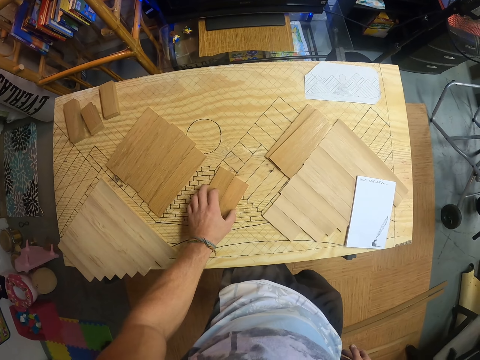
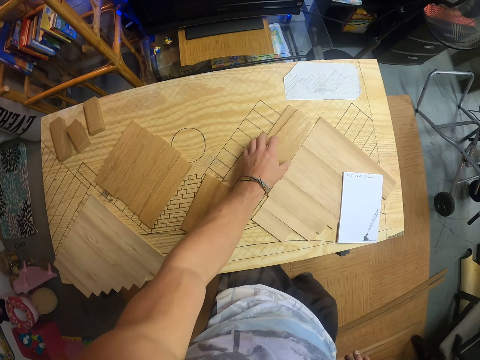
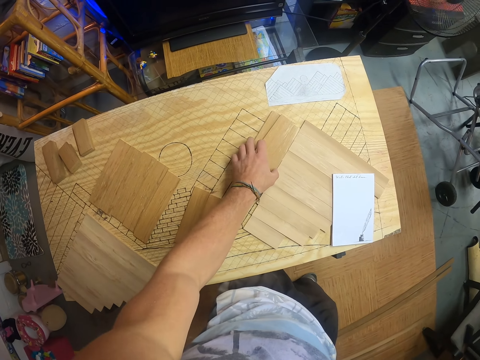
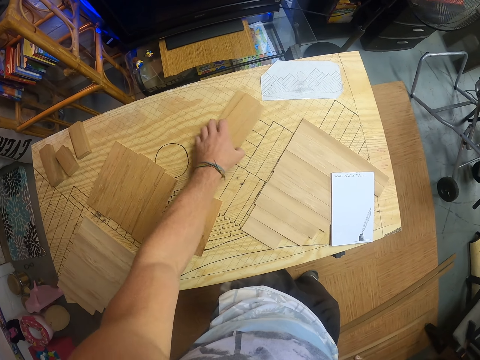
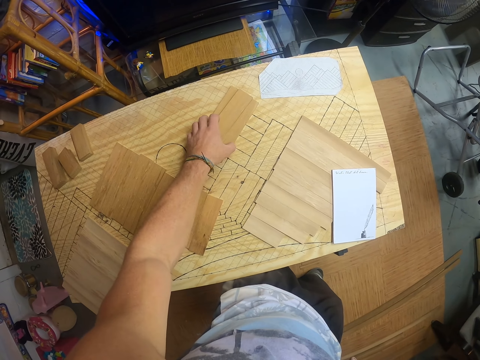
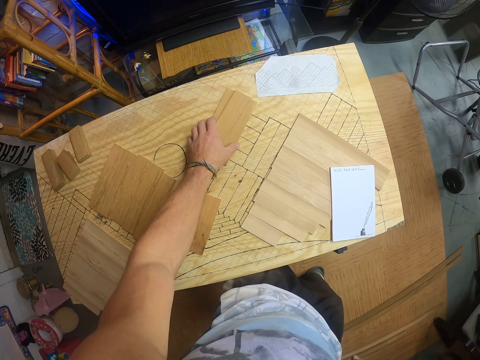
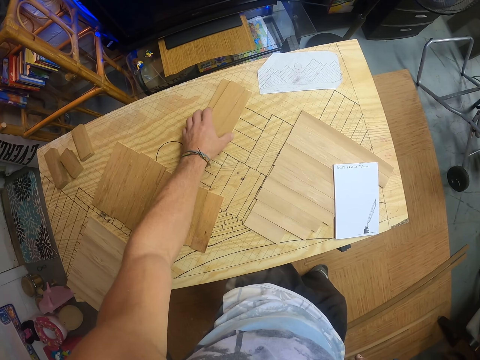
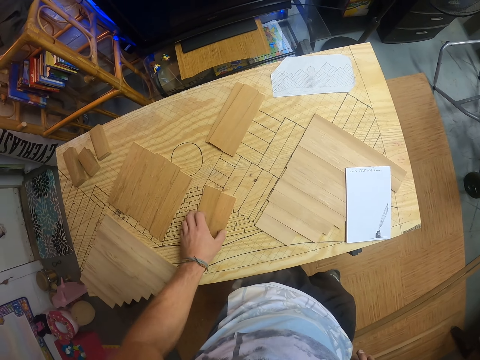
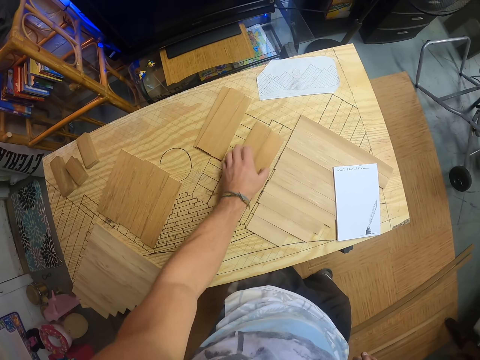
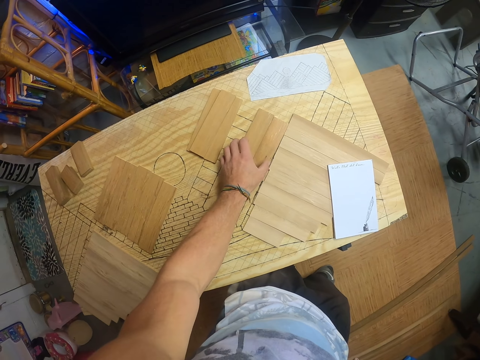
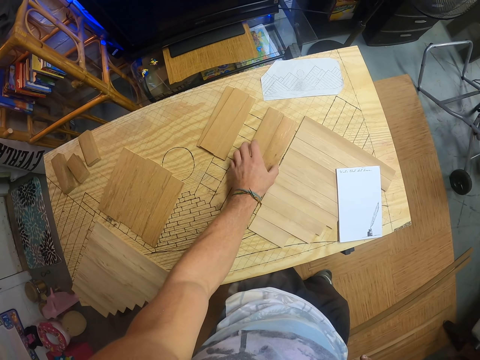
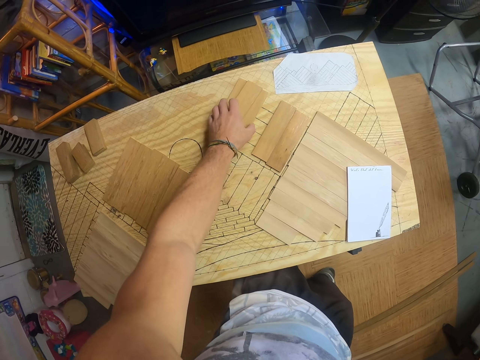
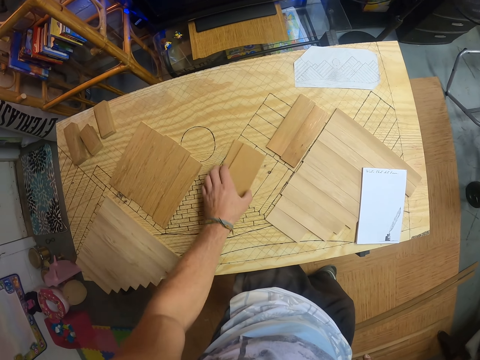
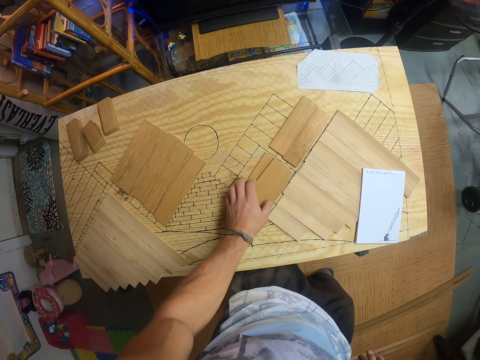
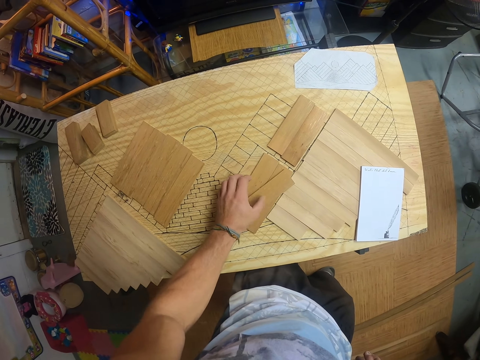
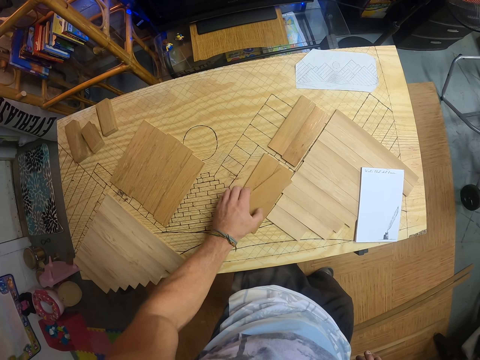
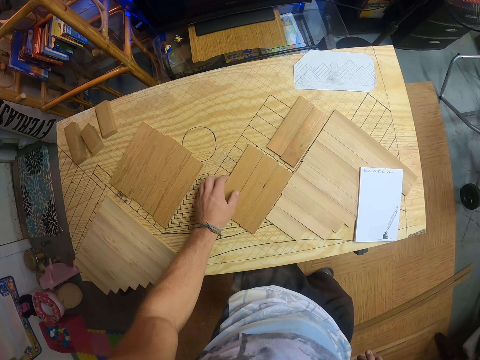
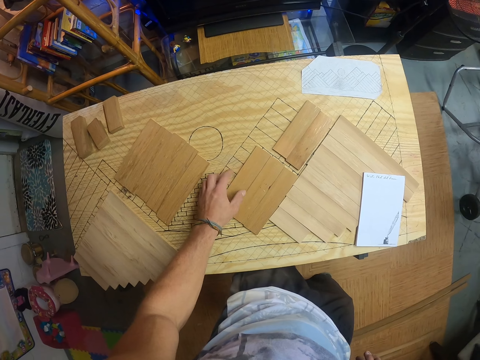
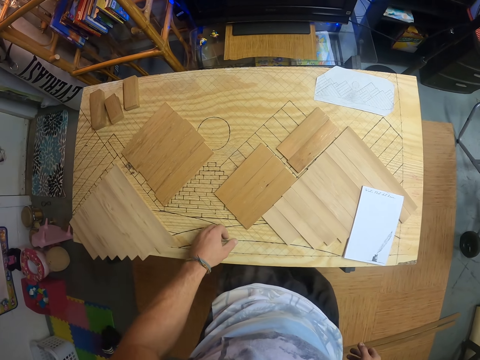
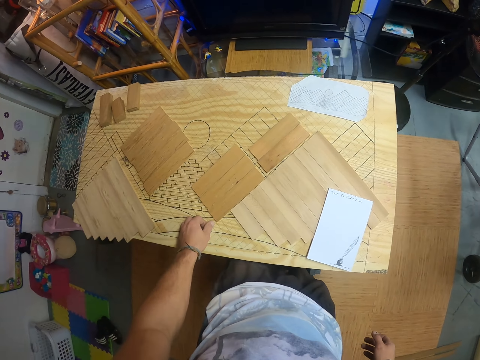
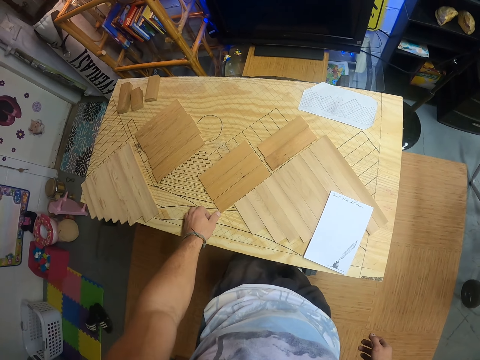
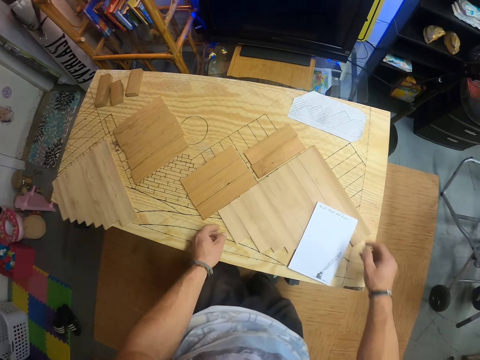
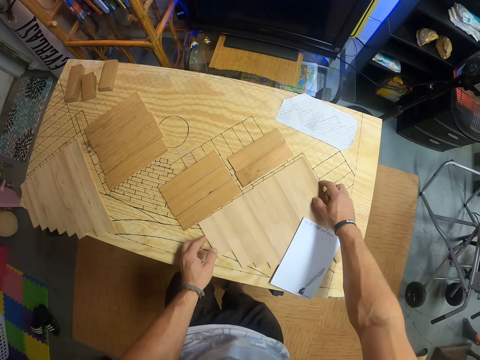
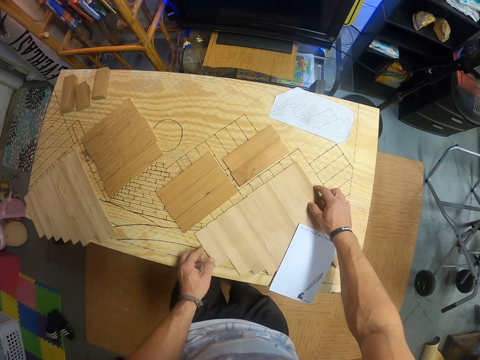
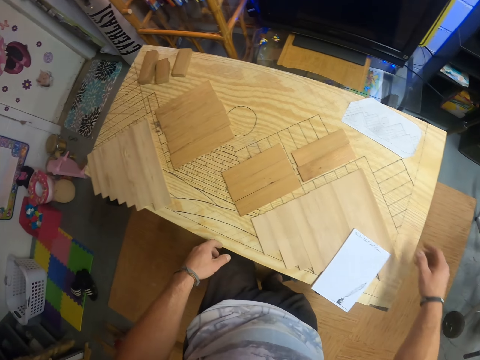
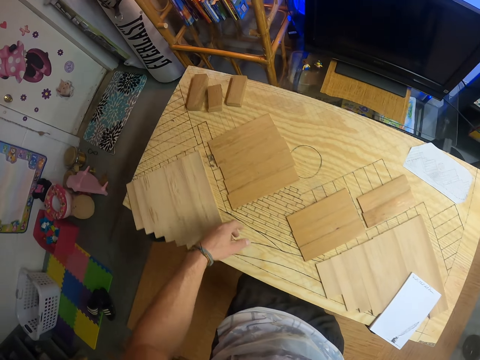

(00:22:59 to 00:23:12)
The camera wearer pushes the pieces of wood. They arrange the pieces of wood. They stare at the pieces of wood. They arrange some pieces of wood on the table with both hands.

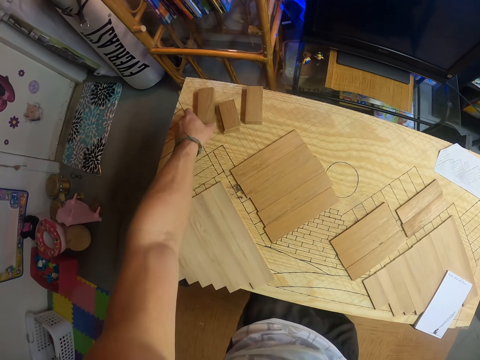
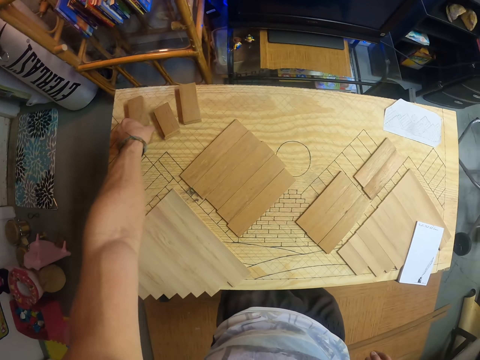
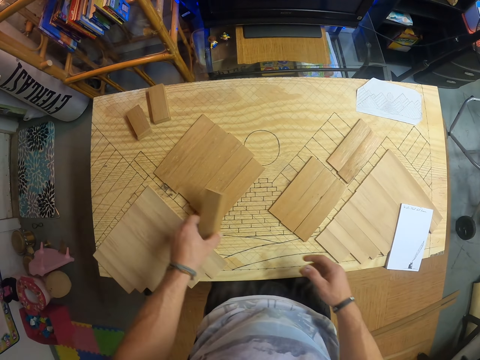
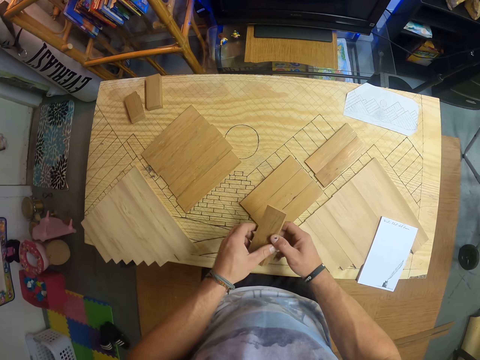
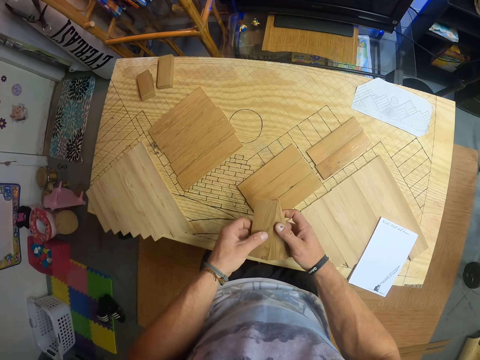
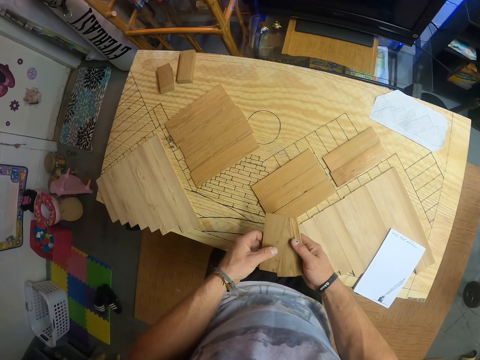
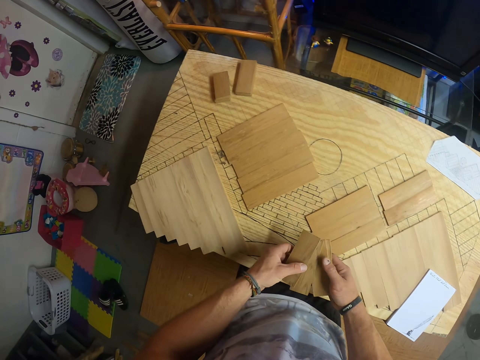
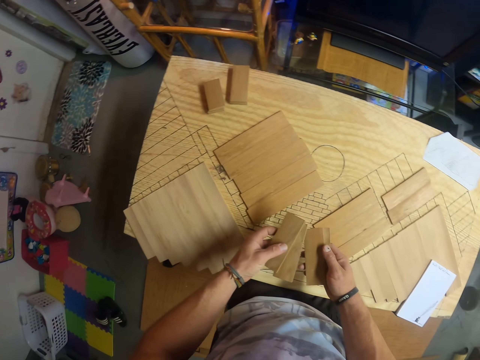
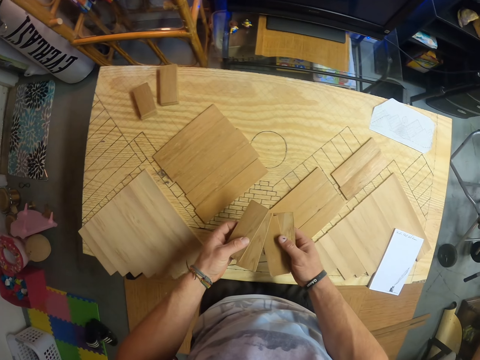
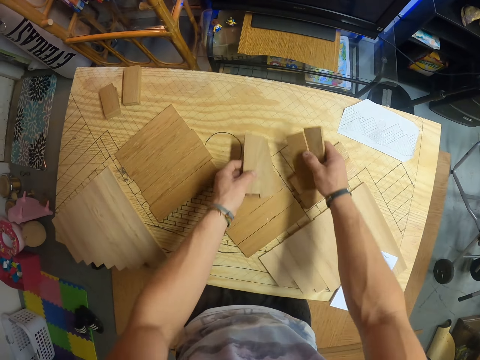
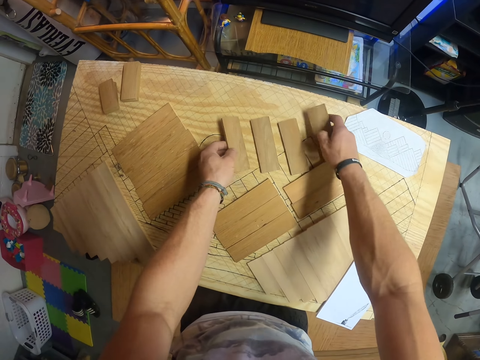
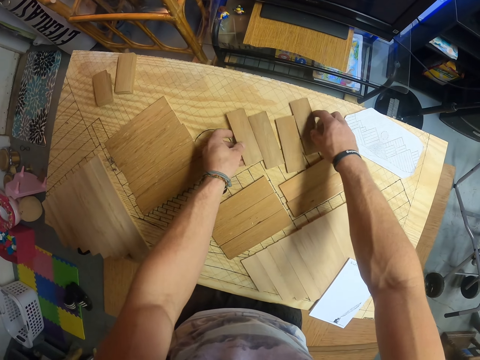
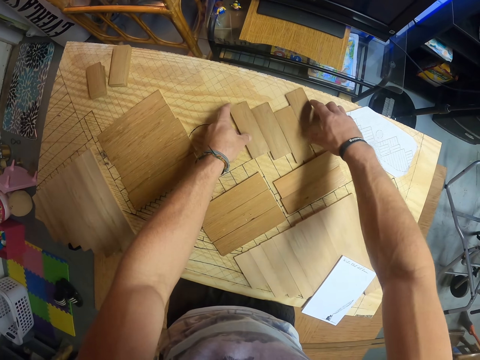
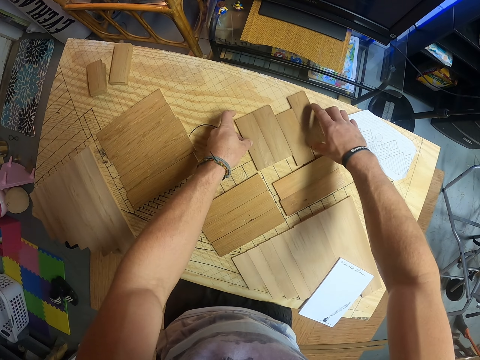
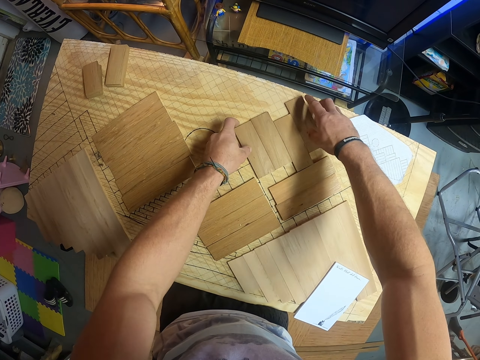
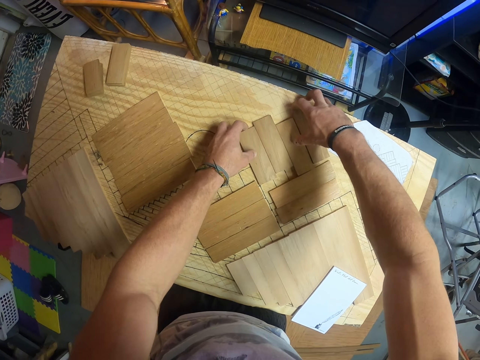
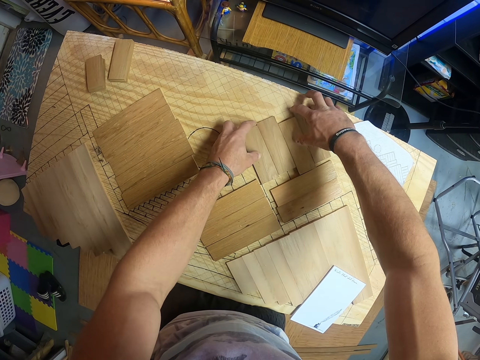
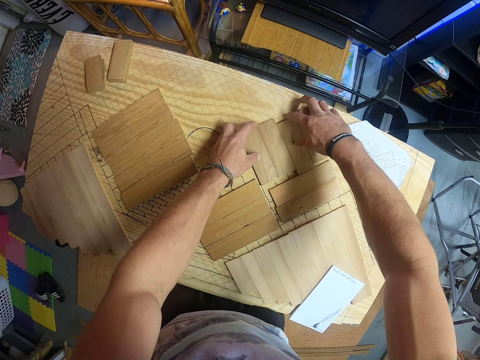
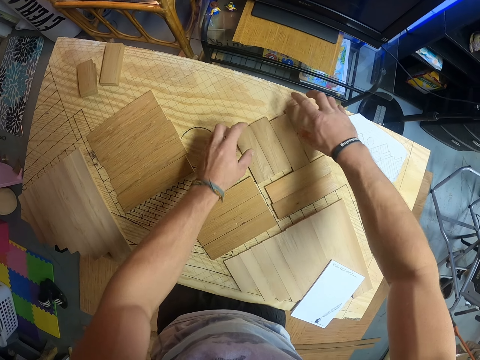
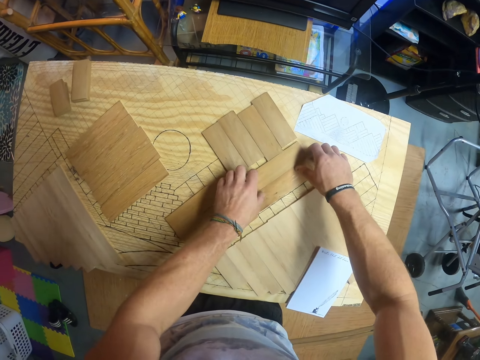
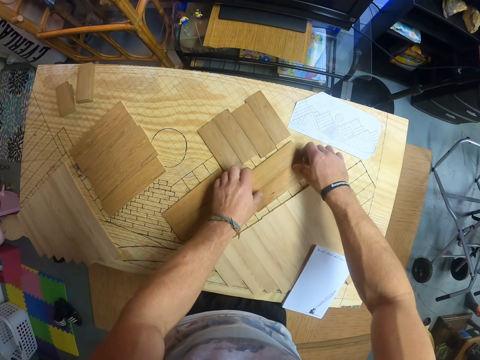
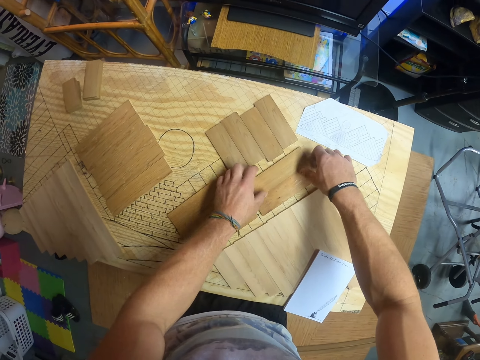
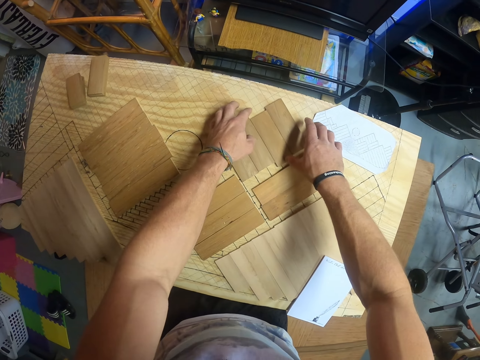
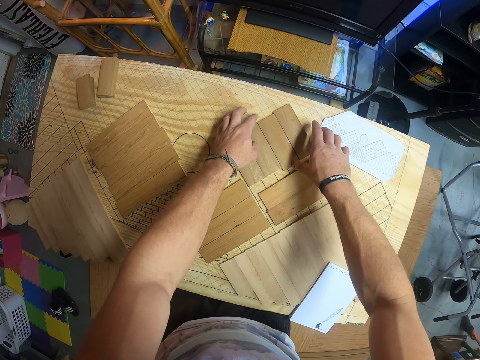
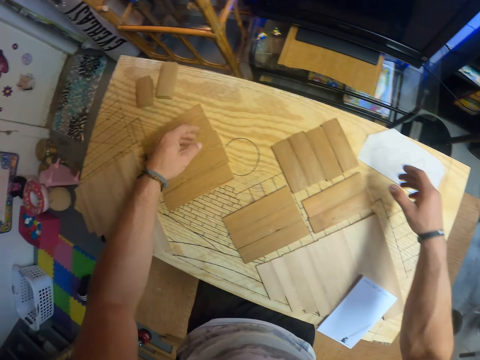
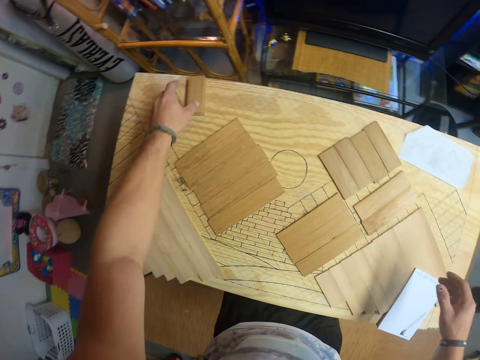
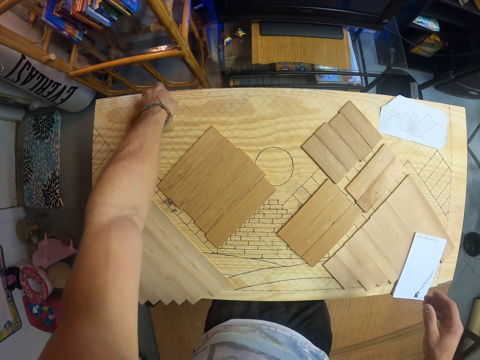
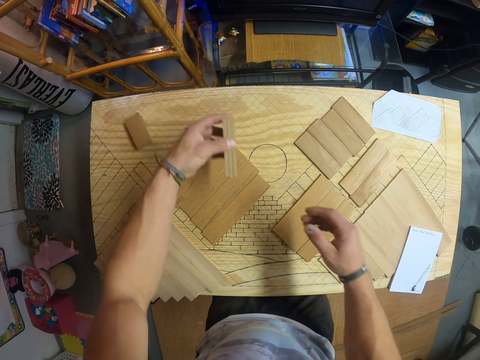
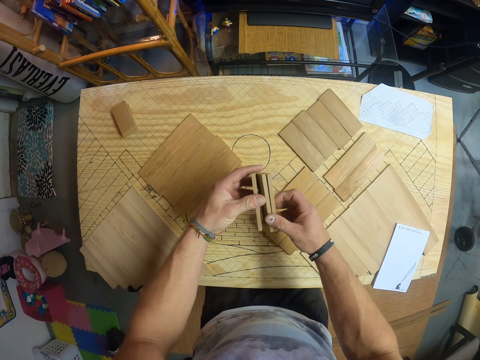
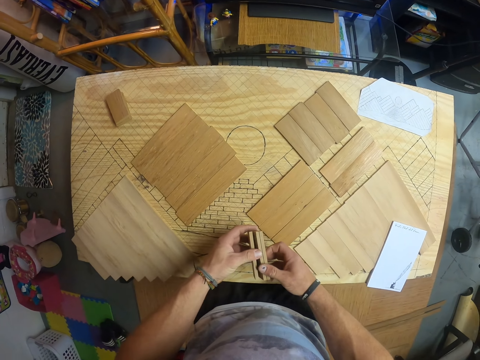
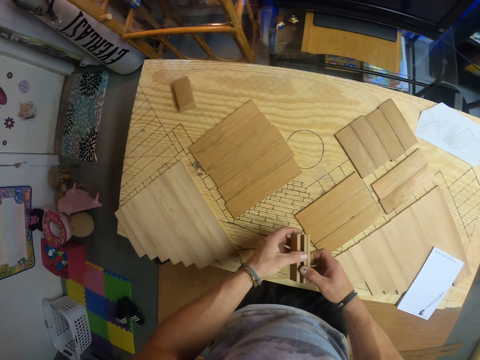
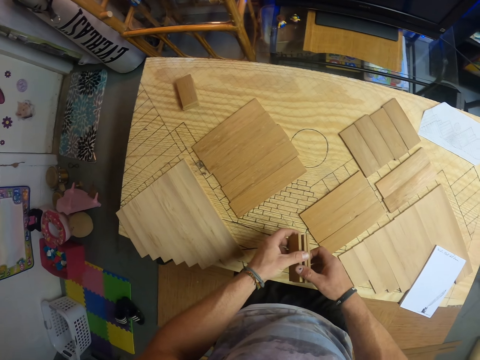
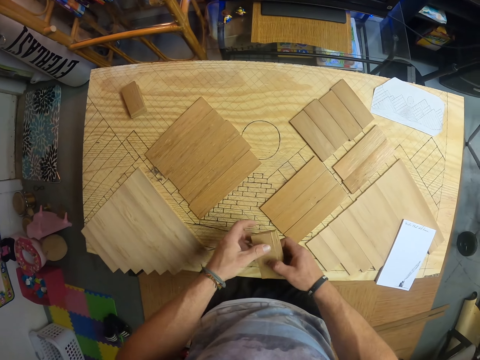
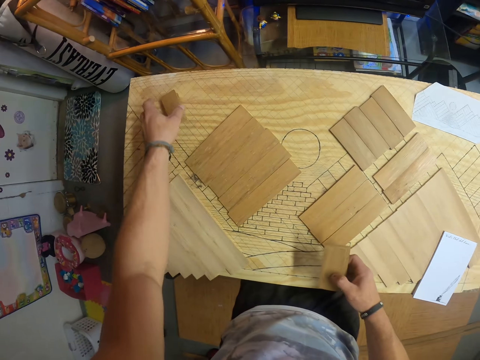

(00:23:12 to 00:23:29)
The camera wearer picks some pieces of wood from the table with his left hand. He holds the pieces of wood with both hands. He aligns the pieces of wood at hand. He arranges the pieces of wood on the table with both hands. He picks some pieces of wood from the table with his left hand. He holds the pieces of wood with both hands. He aligns the pieces of wood at hand.
